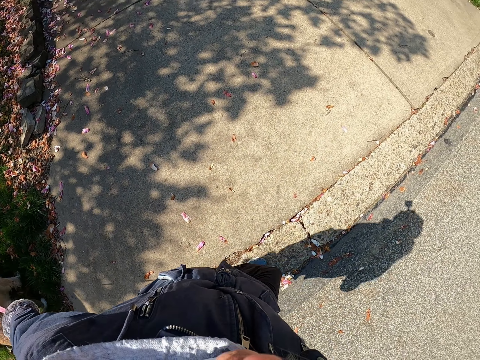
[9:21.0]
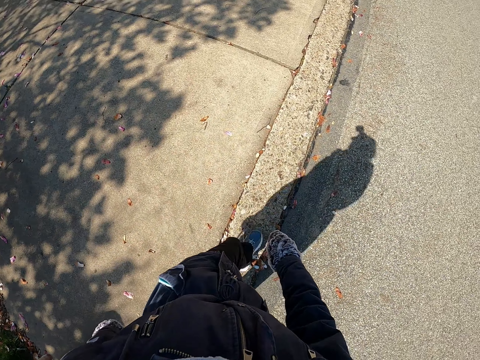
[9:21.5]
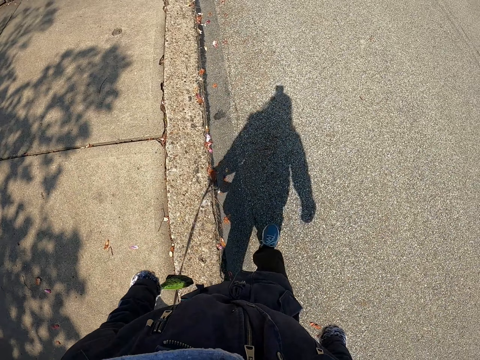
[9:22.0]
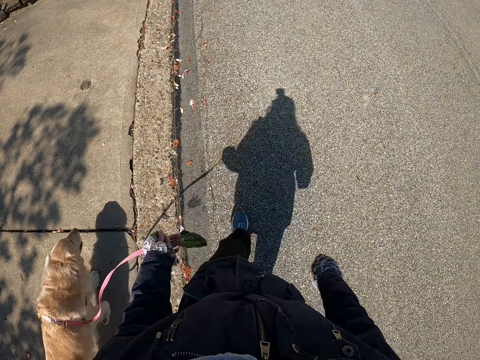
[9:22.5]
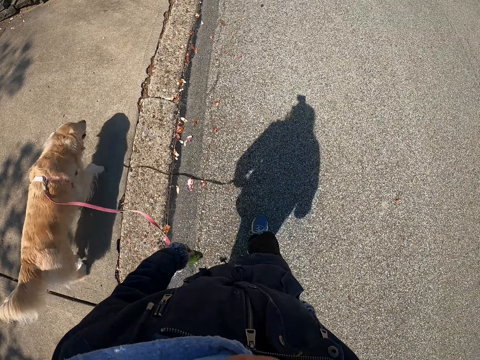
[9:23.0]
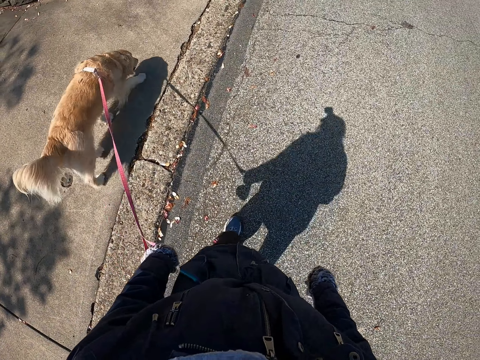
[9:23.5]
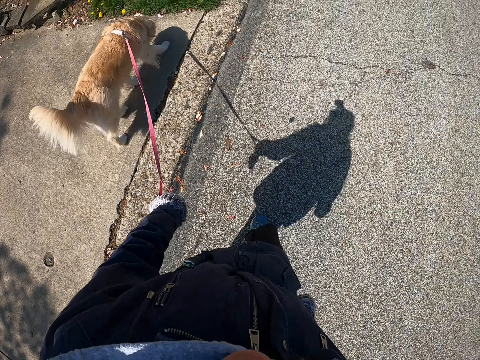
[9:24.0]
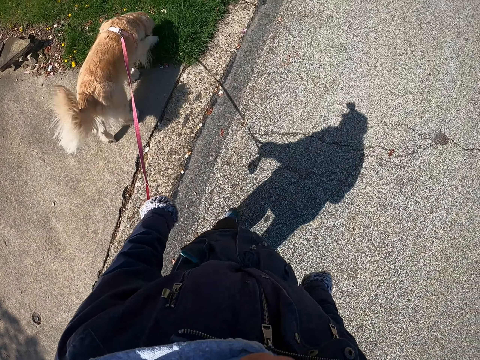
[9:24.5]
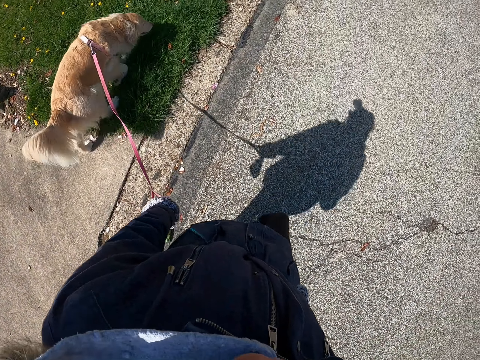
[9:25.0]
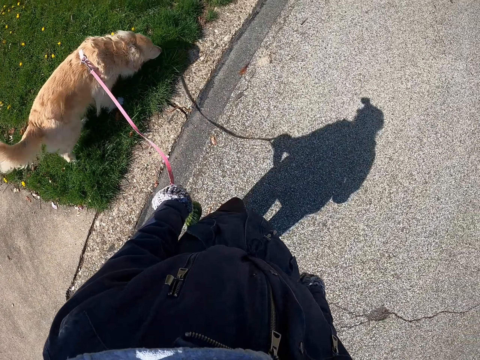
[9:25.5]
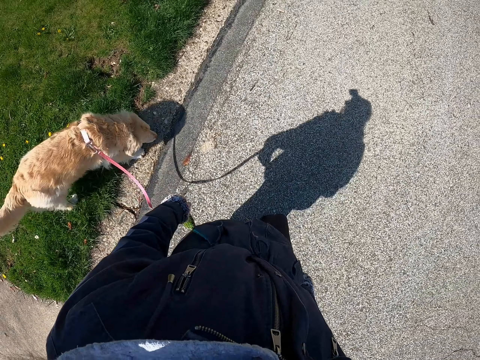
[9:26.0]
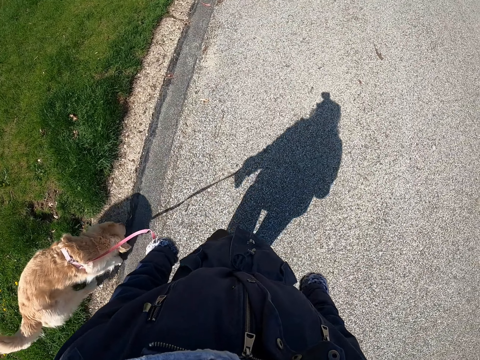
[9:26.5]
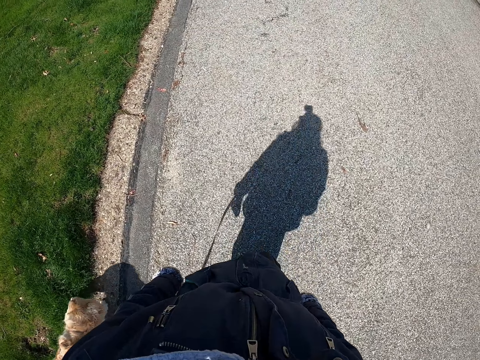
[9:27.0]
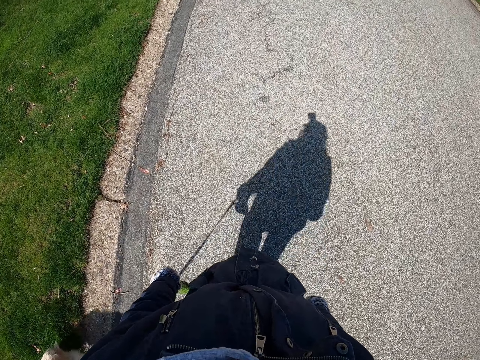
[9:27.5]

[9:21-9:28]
The camera wearer walks the dog.

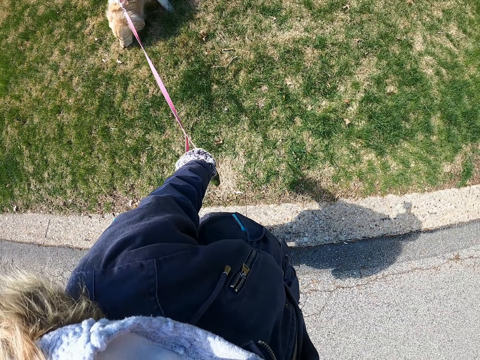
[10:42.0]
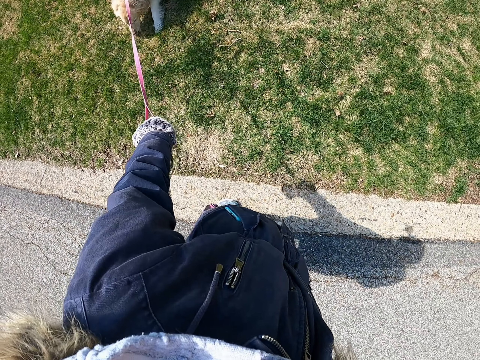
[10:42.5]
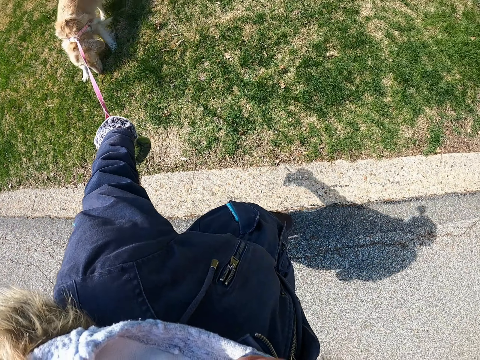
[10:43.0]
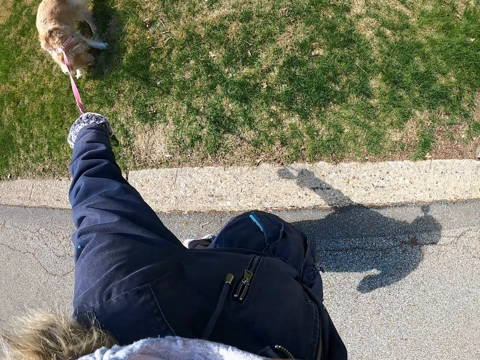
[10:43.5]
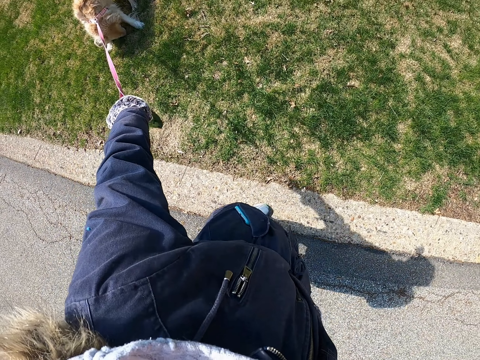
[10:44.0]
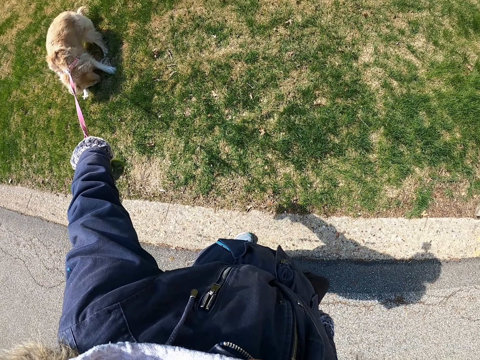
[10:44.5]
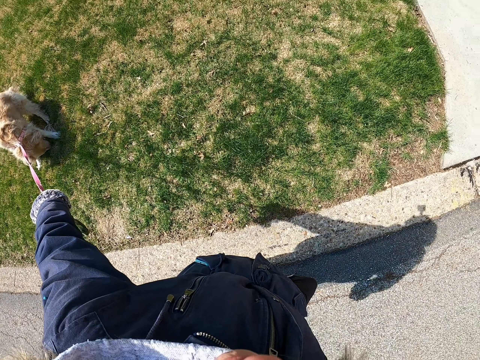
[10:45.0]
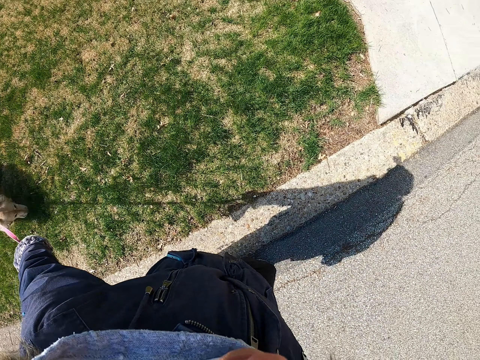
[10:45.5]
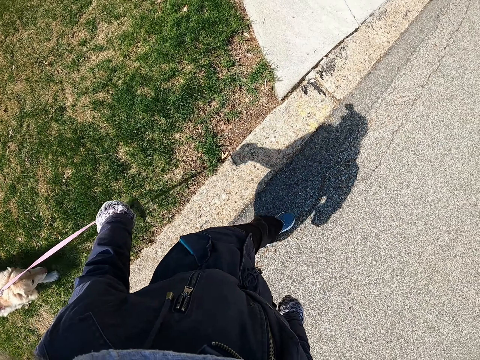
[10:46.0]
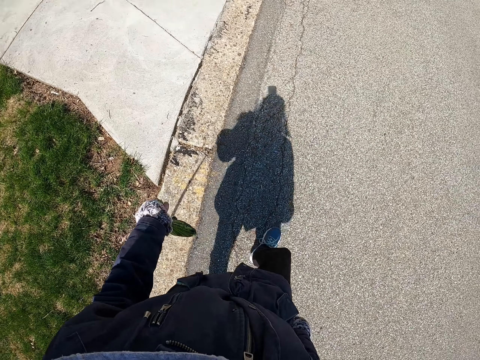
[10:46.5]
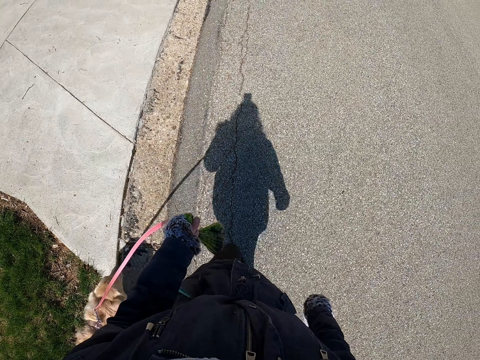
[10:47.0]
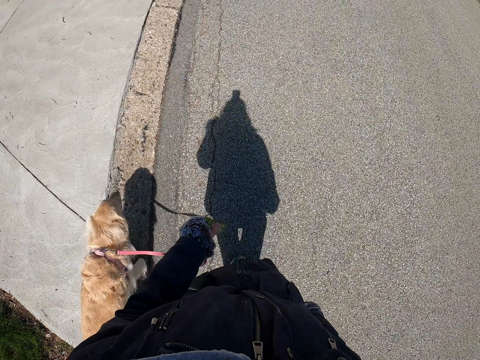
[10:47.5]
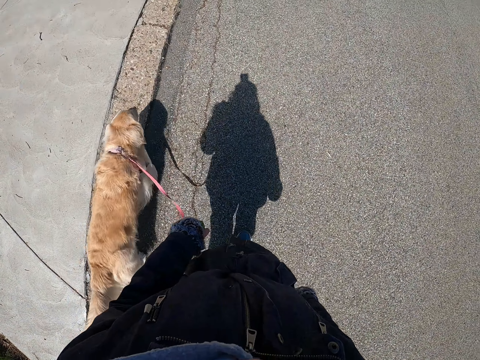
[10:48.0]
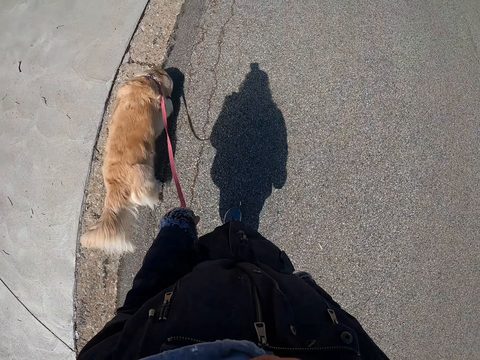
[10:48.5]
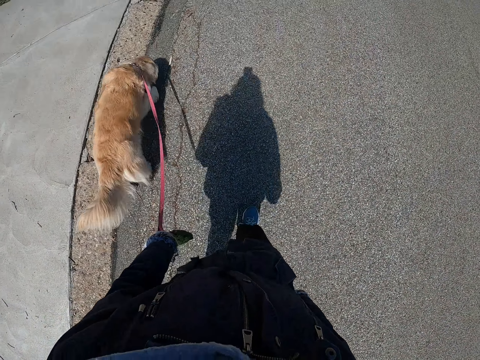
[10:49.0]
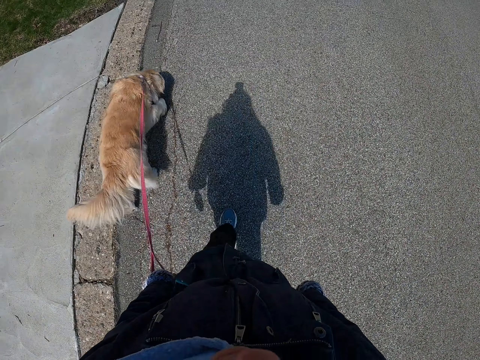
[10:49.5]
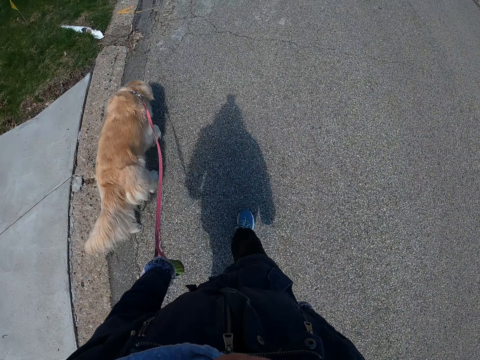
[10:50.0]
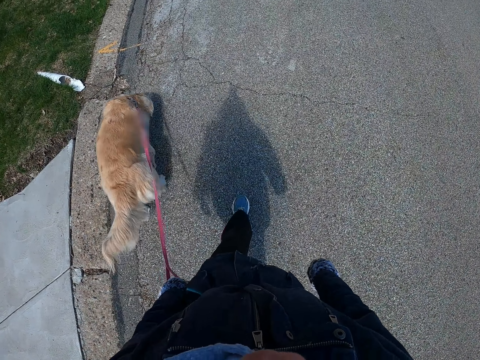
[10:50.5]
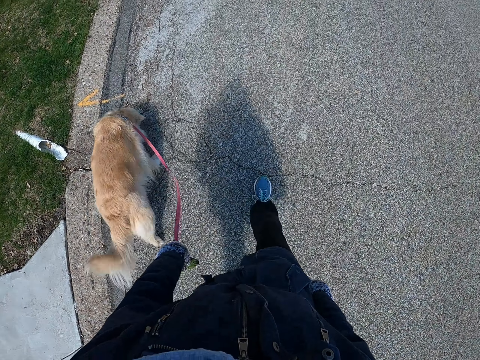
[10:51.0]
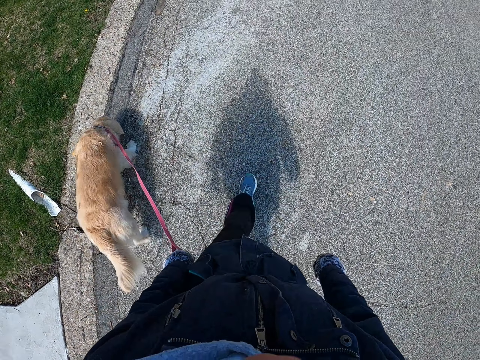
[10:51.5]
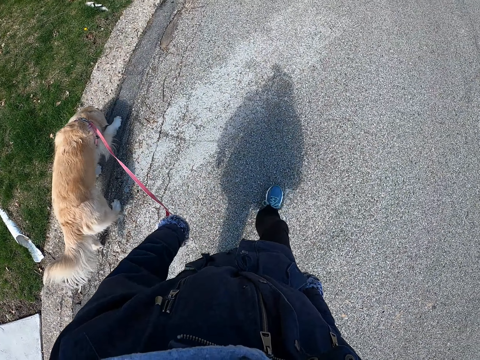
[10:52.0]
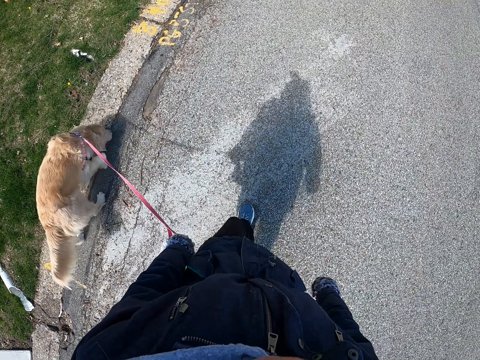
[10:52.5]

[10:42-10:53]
The camera wearer stops so that the dog sniffs. They walk the dog.

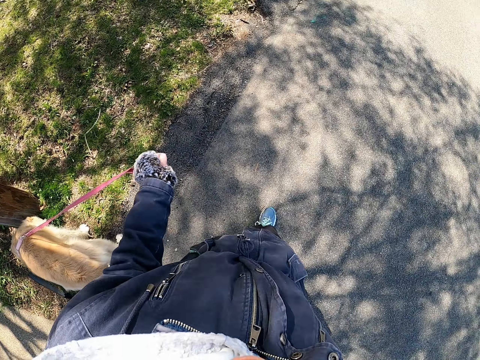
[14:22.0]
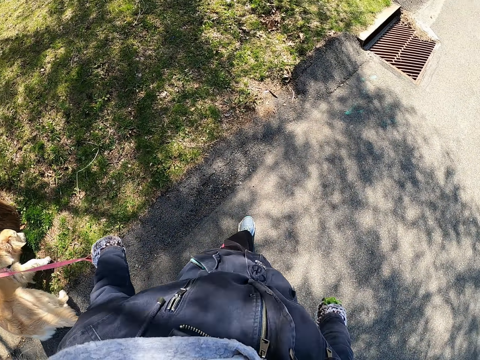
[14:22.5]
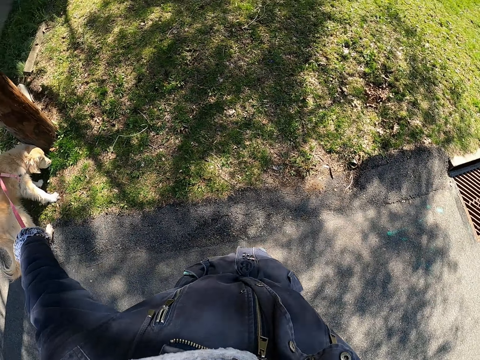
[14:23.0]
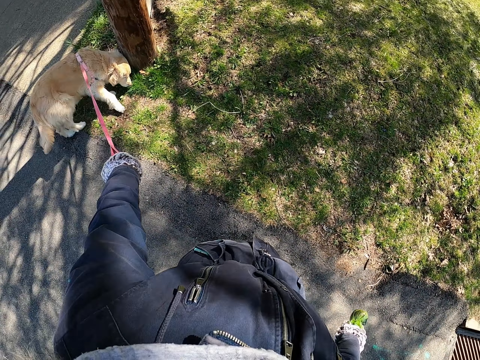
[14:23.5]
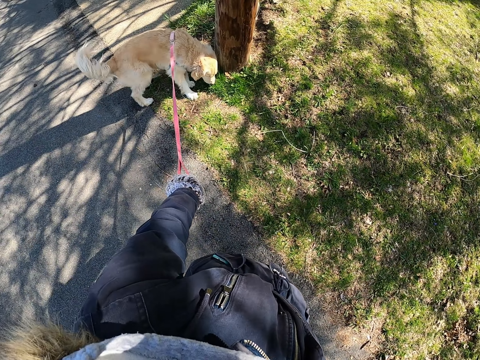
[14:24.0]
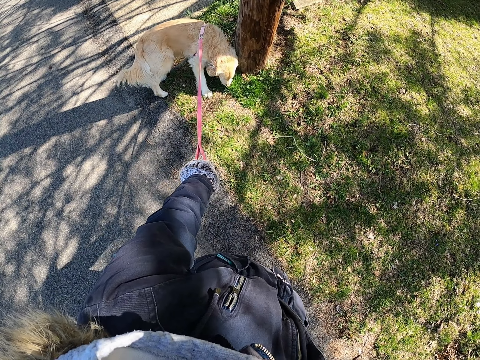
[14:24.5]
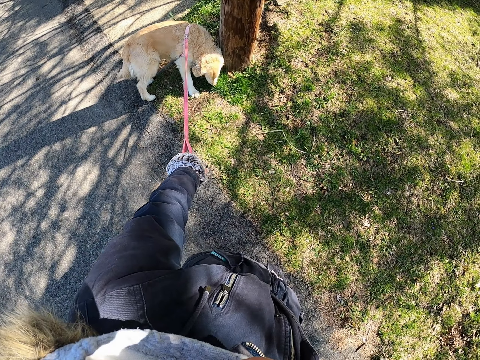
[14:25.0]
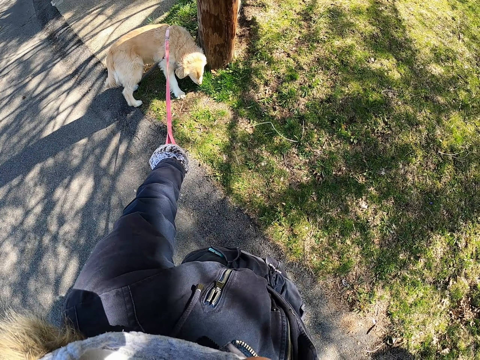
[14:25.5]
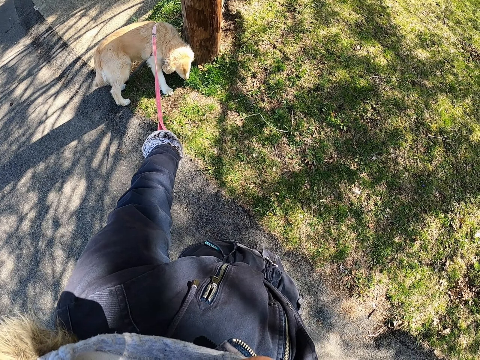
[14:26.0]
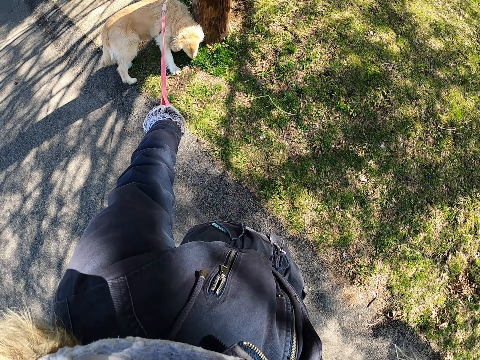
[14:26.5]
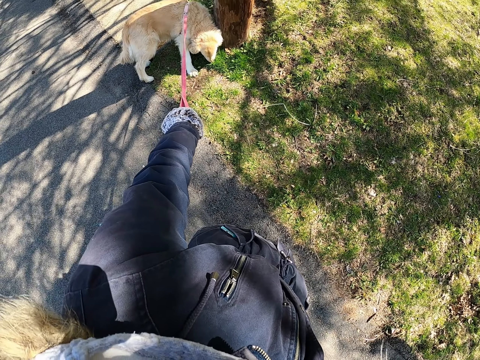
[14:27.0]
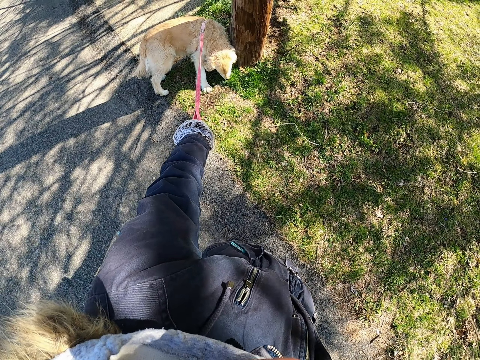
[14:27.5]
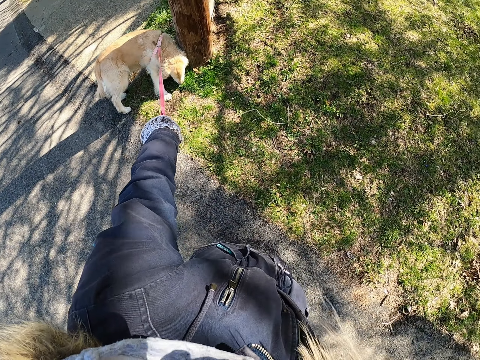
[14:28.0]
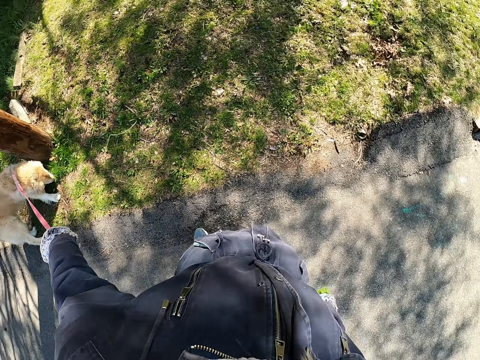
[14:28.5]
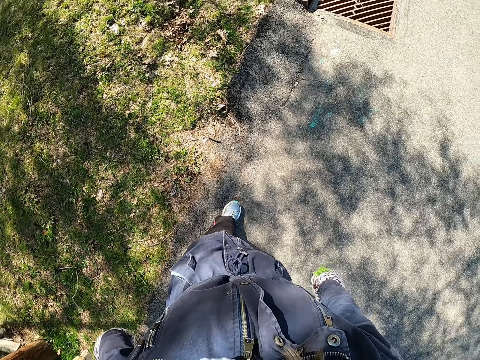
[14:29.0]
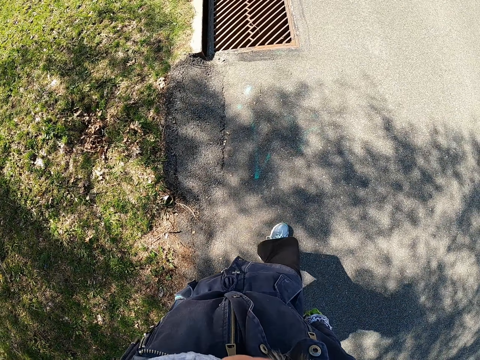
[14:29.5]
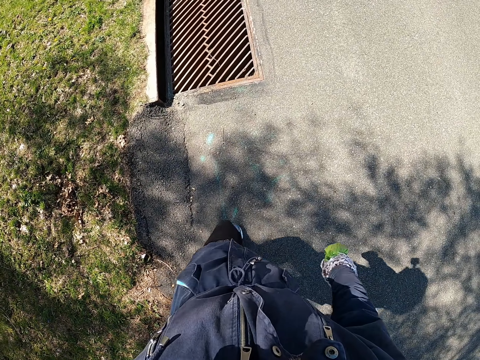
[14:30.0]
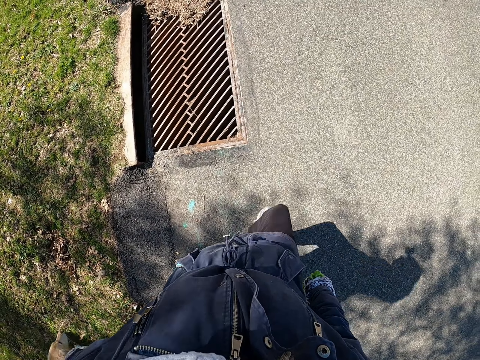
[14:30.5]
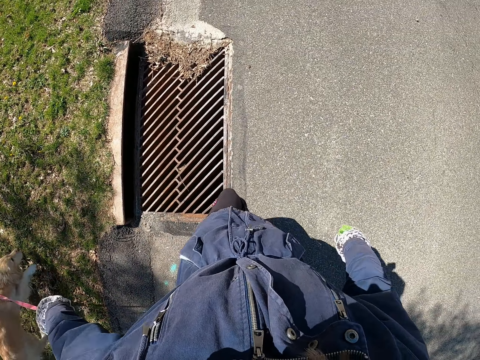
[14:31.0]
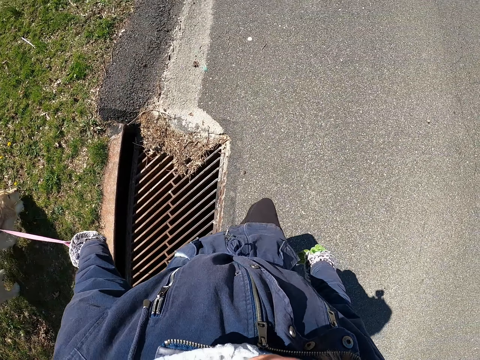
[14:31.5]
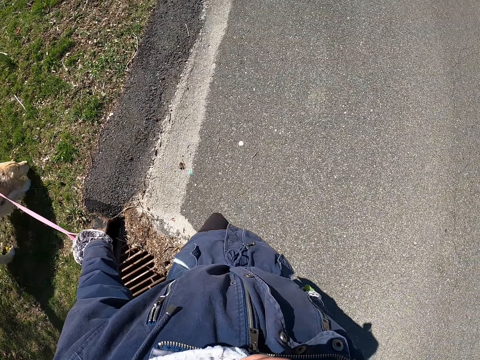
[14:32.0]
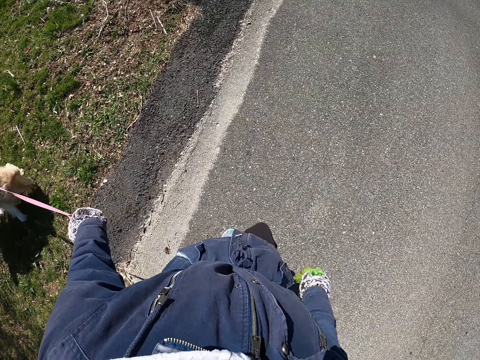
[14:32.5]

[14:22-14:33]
The camera wearer turns around. They stand on the roadside. They look. They turn around. They walk on the road while pulling a dog.
